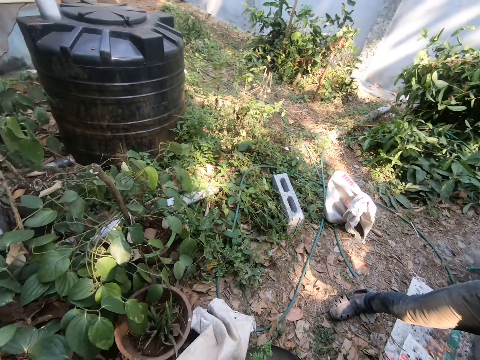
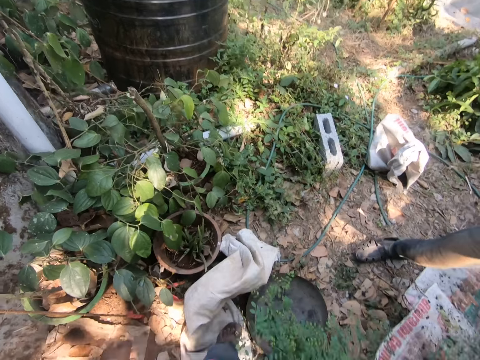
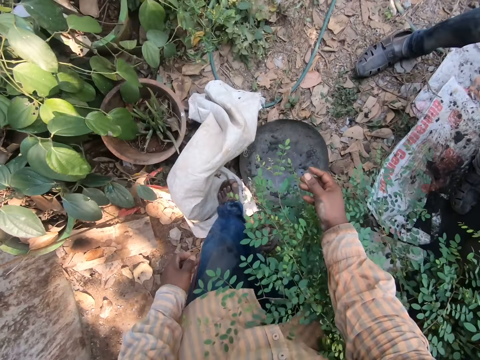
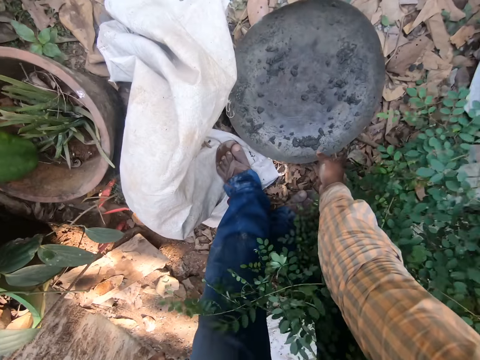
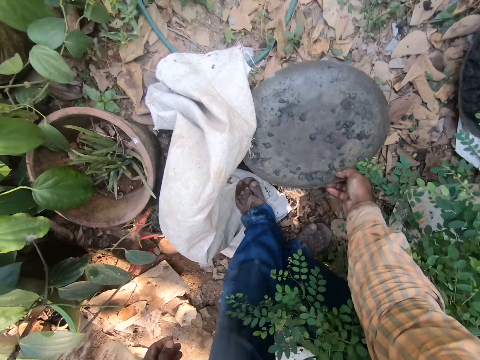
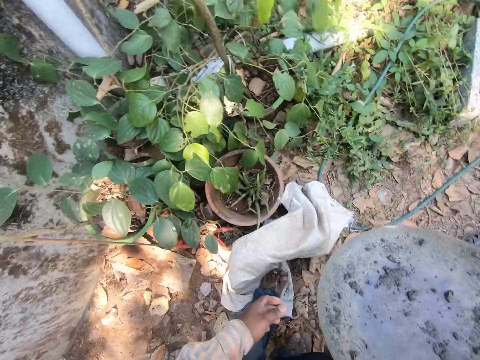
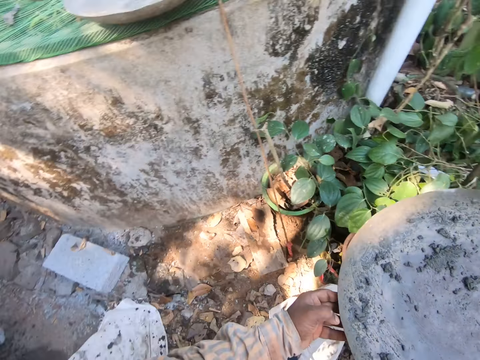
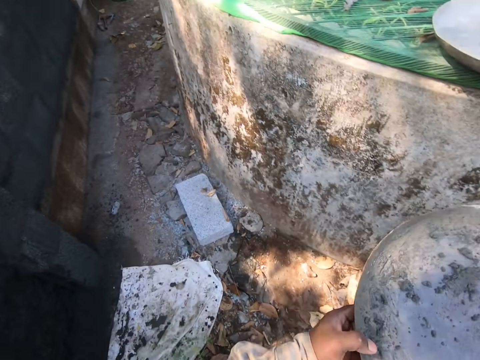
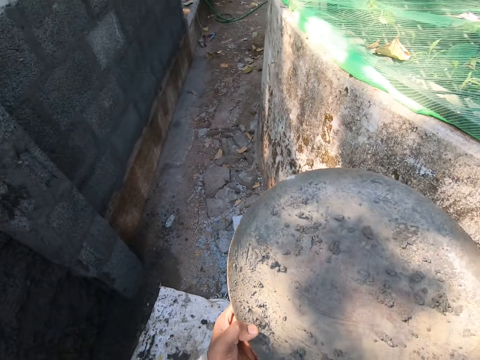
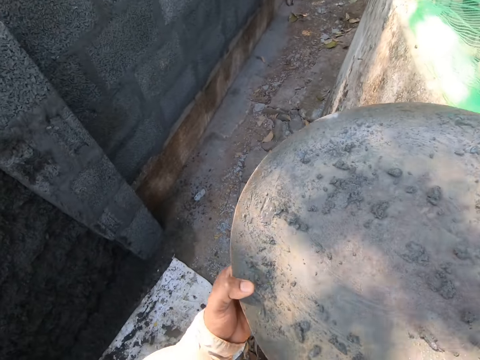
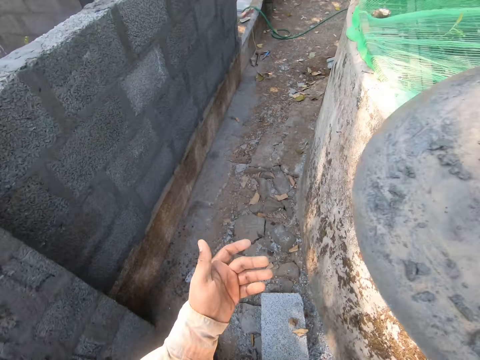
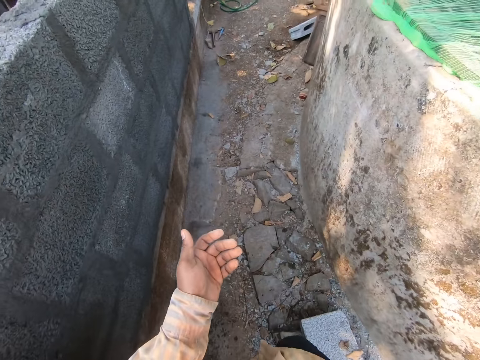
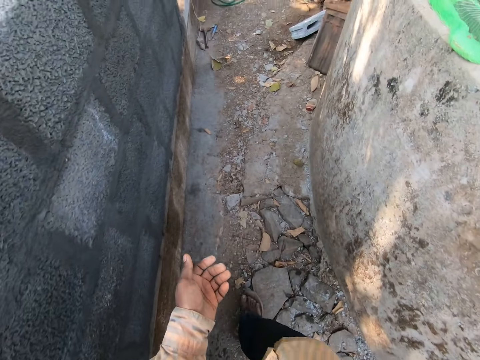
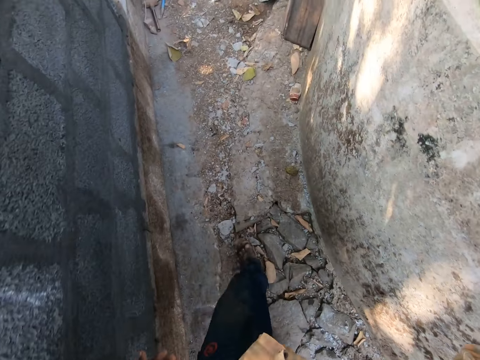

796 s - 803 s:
The camera wearer looks around the compound. They pick the tray or basin from the ground. They carry the basin around in the construction area. They walk on the ground.

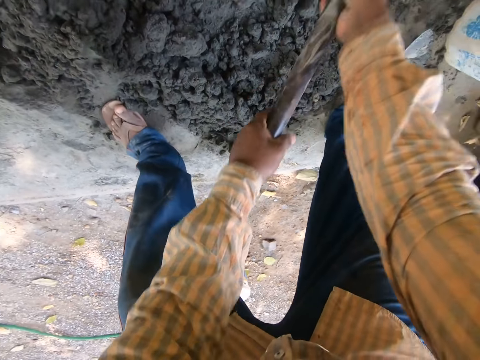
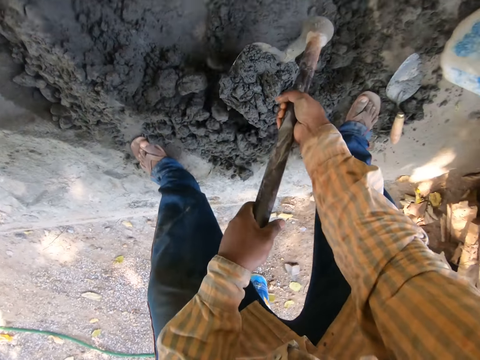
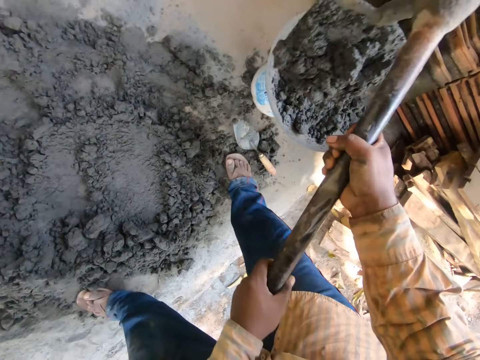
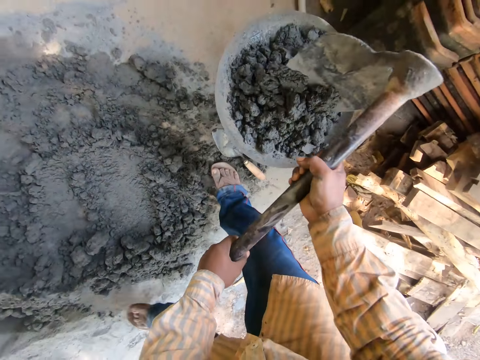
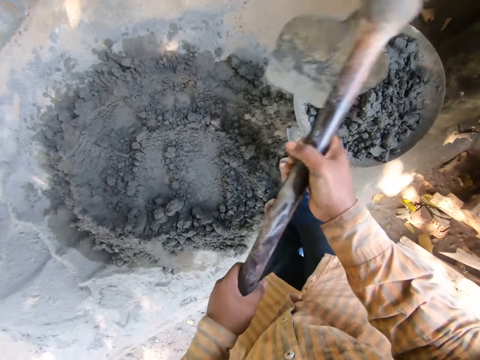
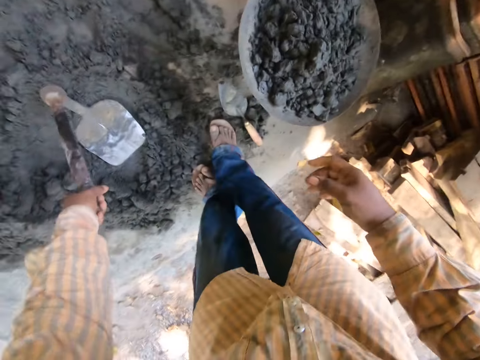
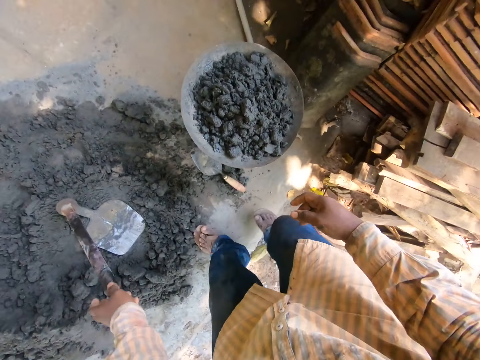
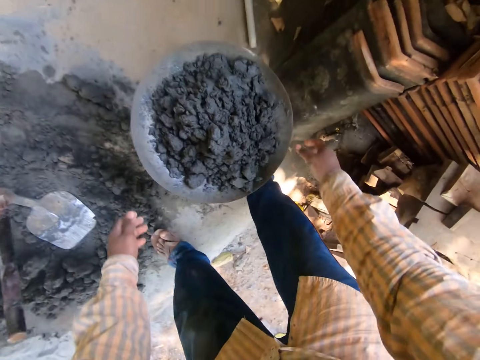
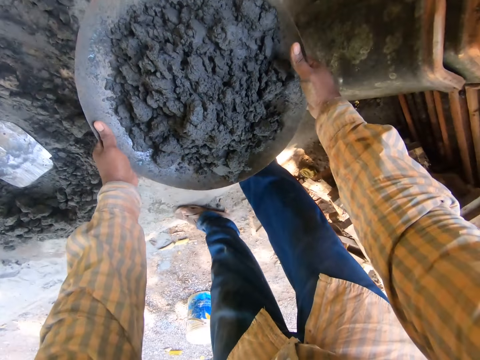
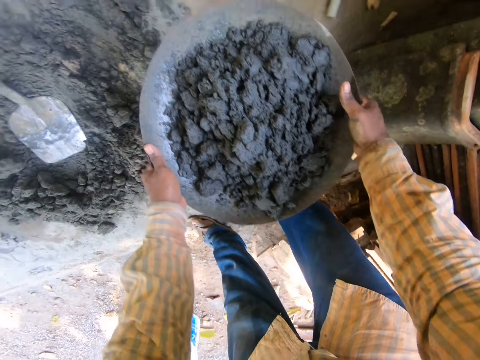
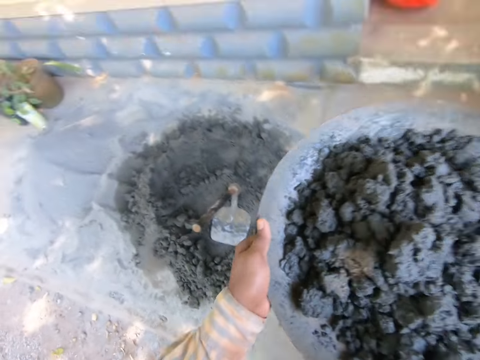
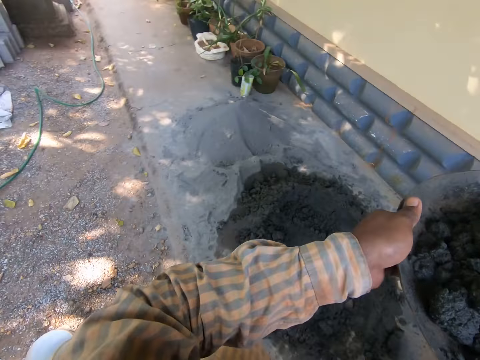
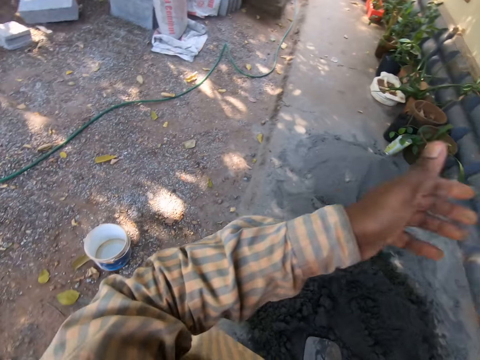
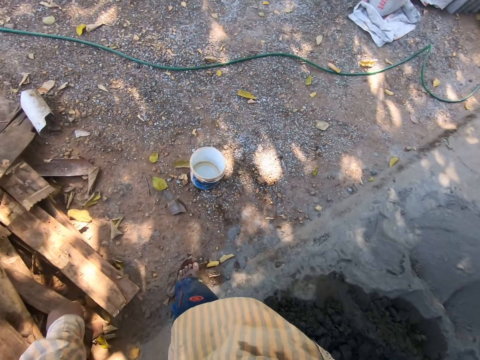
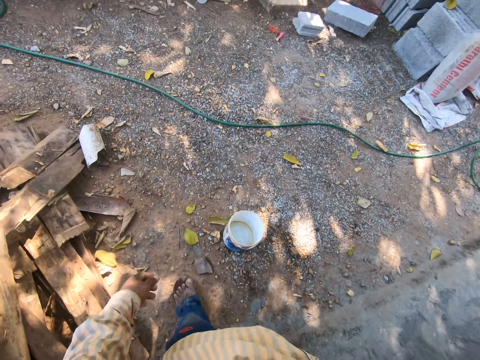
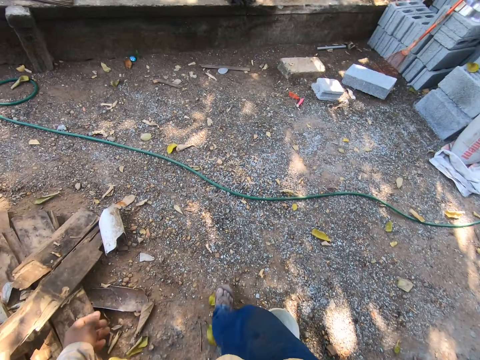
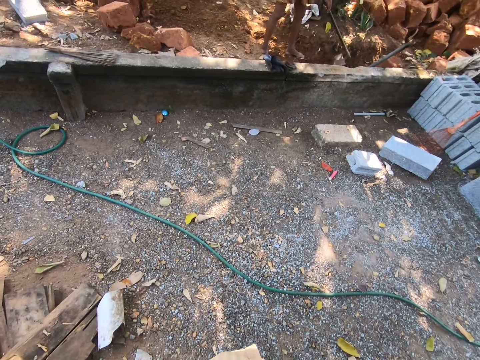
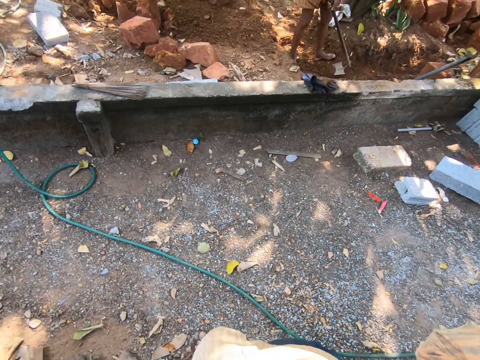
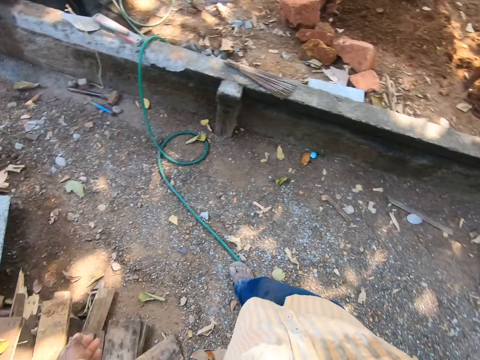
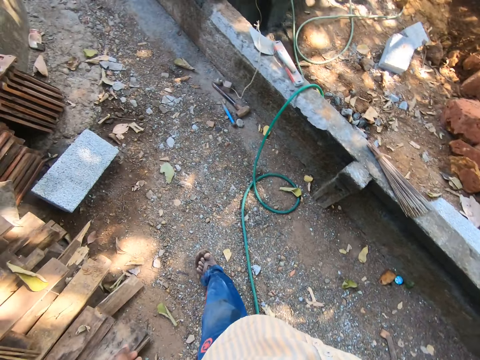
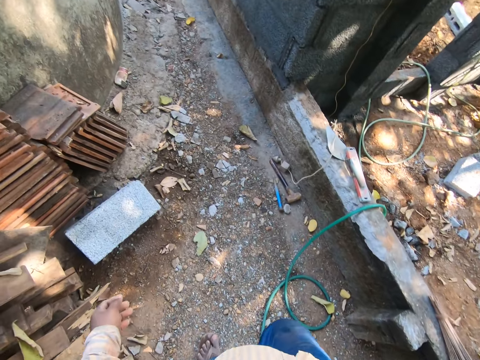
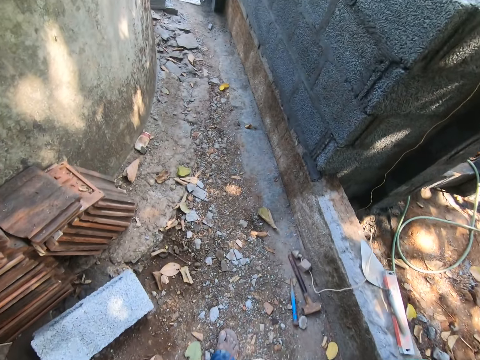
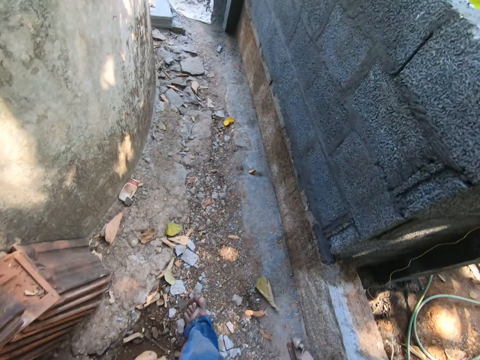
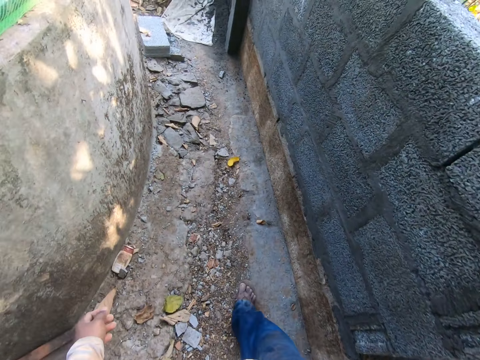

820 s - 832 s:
The camera wearer scoops concrete or mortar. They pour the concrete in the basin or tray. They put the shovel on the ground. They pick the tray with the mortar from the bucket. They look around and walk in the compound.

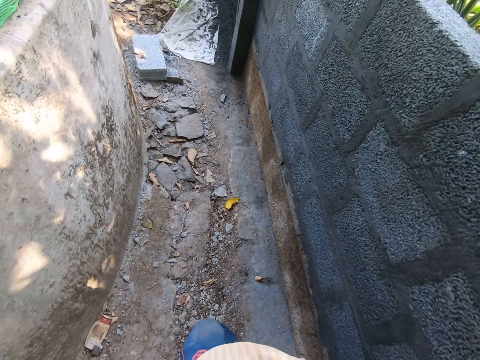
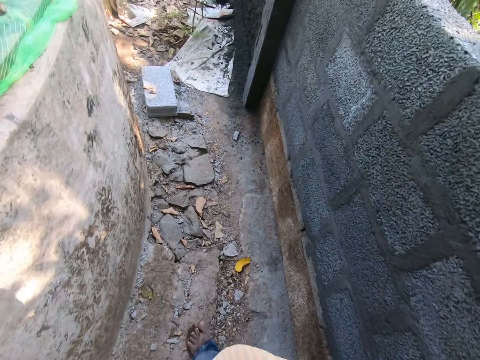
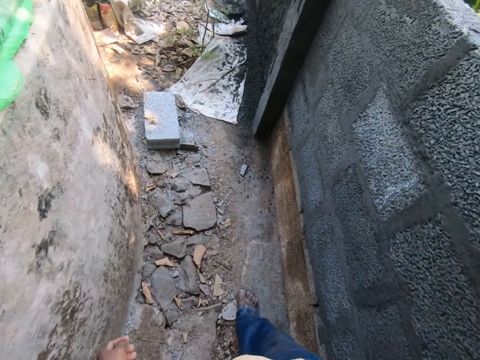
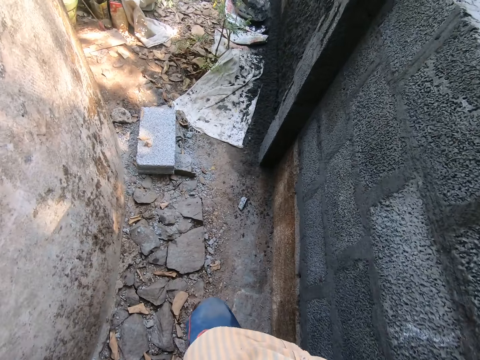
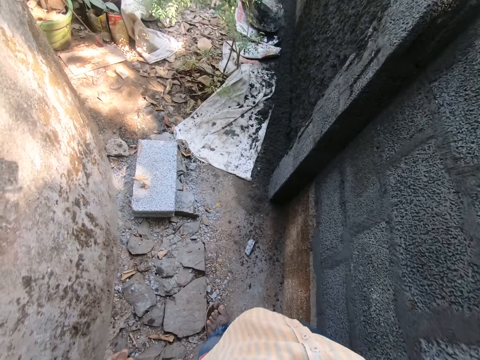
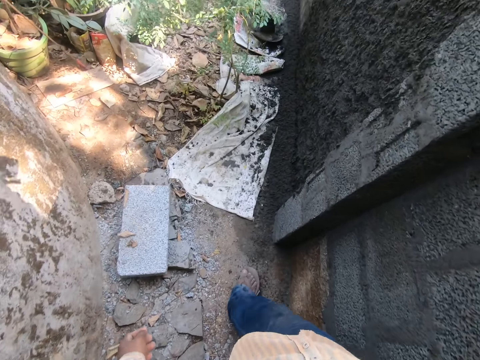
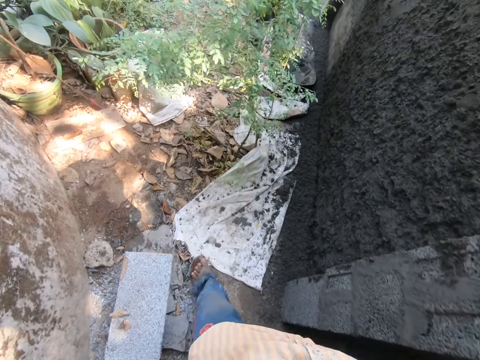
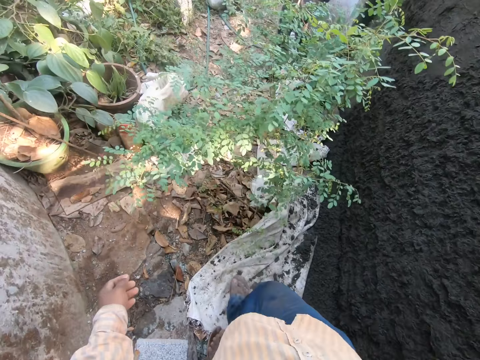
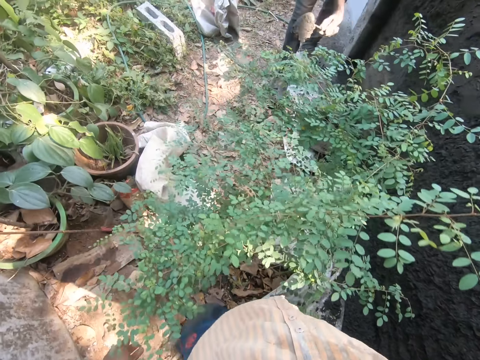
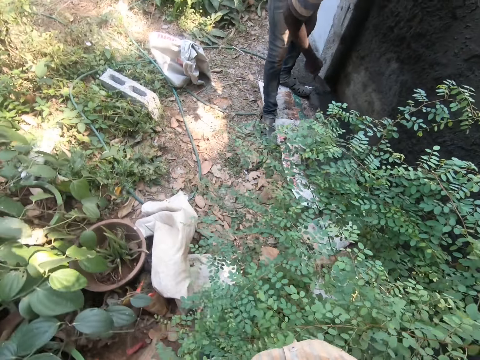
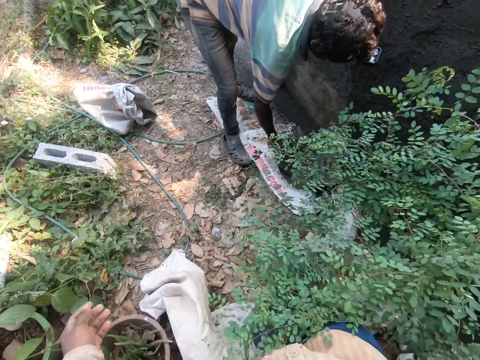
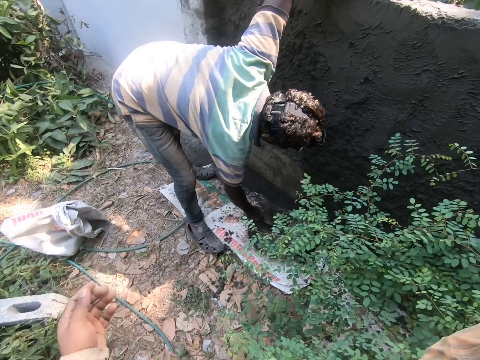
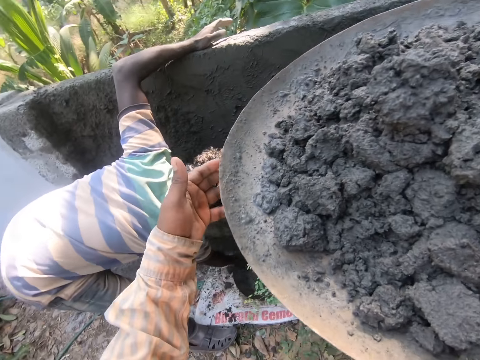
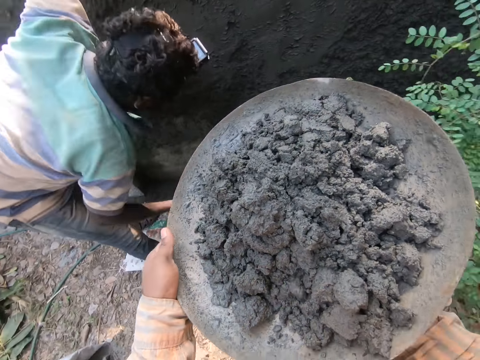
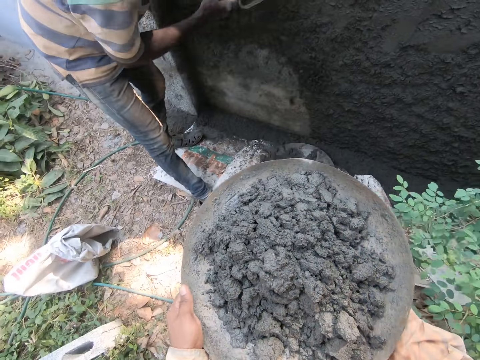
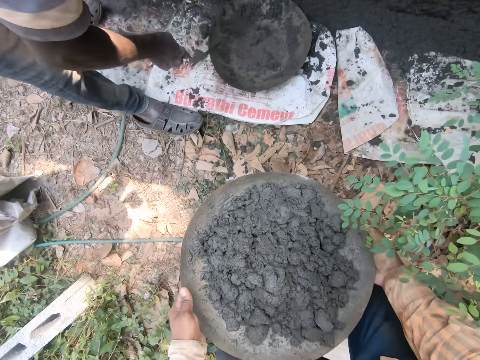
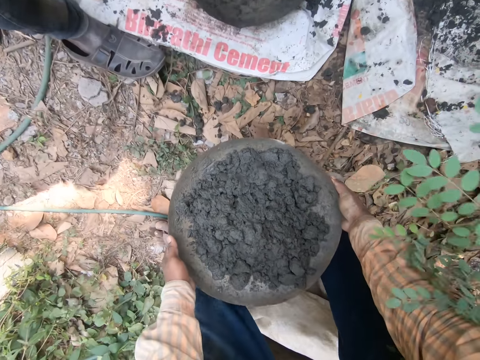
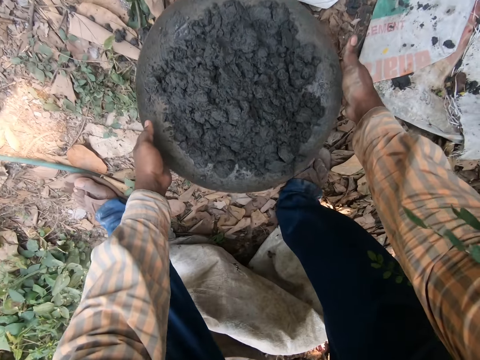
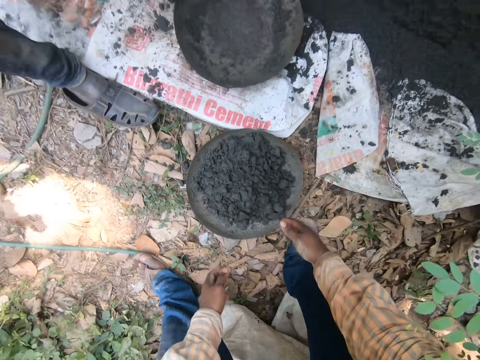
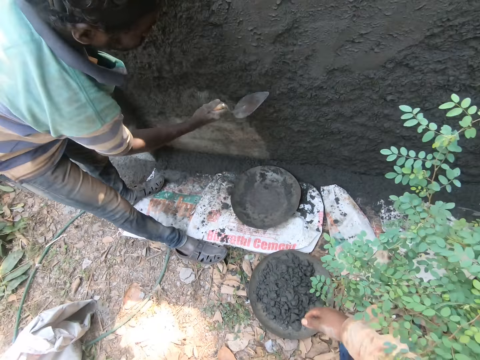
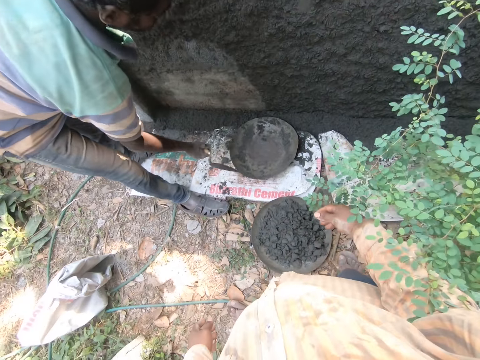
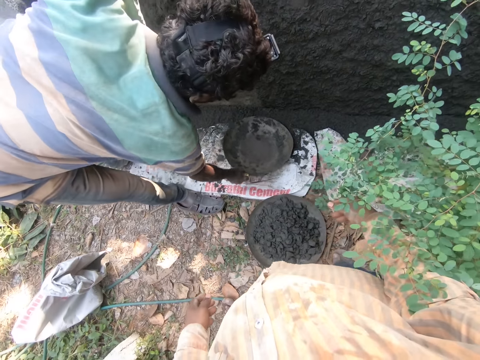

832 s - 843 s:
A person picks cement with a trowel and throws the cement on the wall. The person picks the cement with the trowel and throws the cement on the wall. The camera wearer drops a mortar tray or basin on the ground. The person picks the cement with the trowel and throws the cement on the wall. The camera wearer interacts with the person. The person moves the basin.
